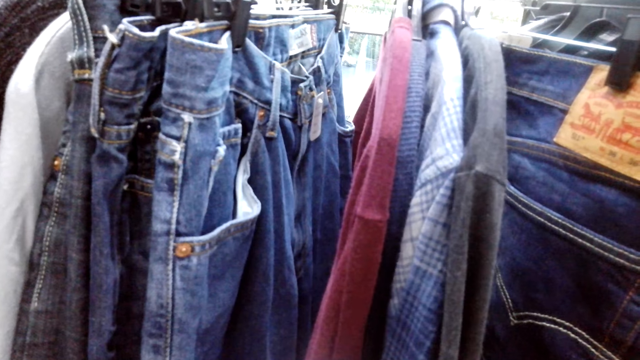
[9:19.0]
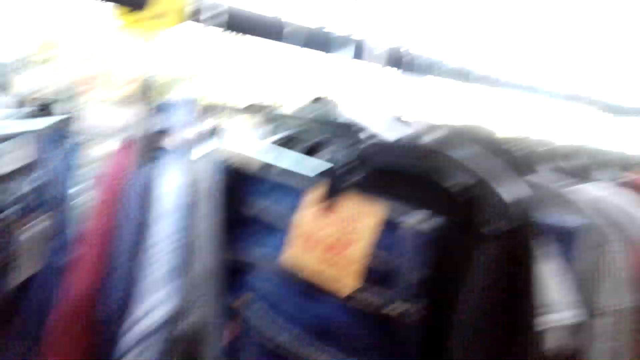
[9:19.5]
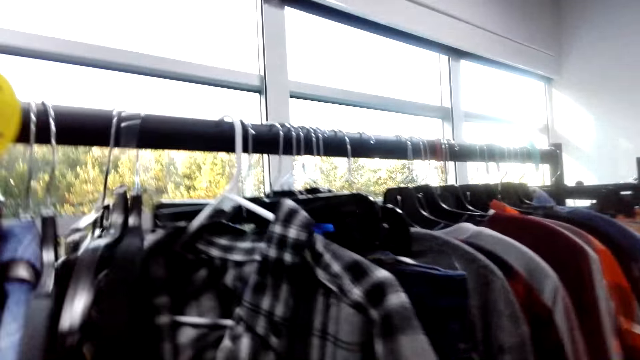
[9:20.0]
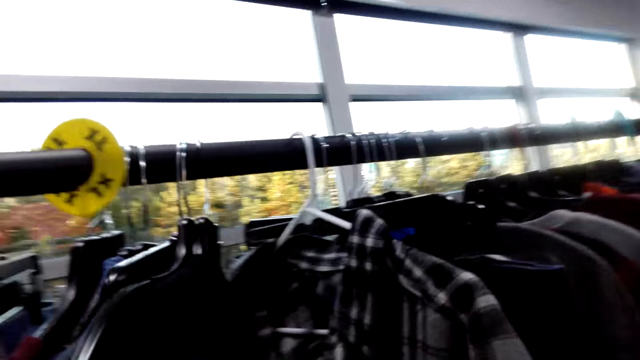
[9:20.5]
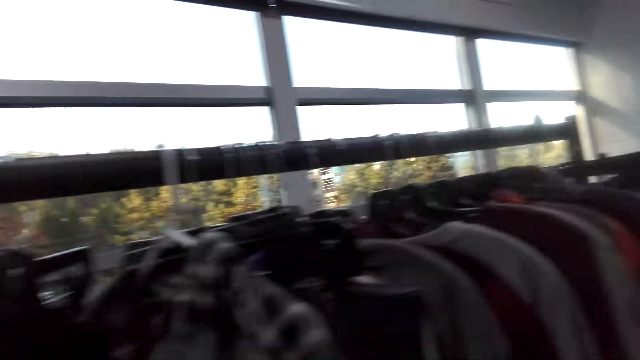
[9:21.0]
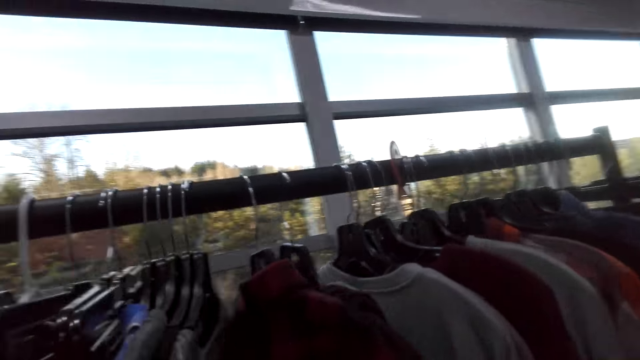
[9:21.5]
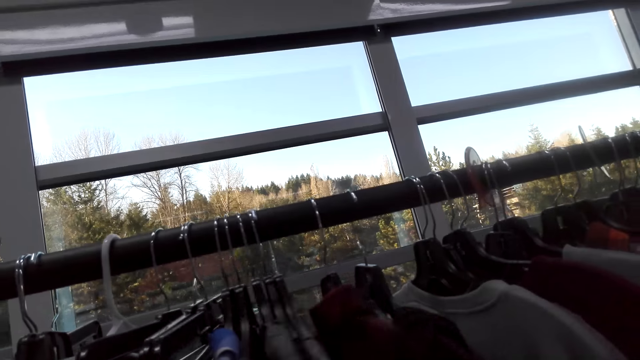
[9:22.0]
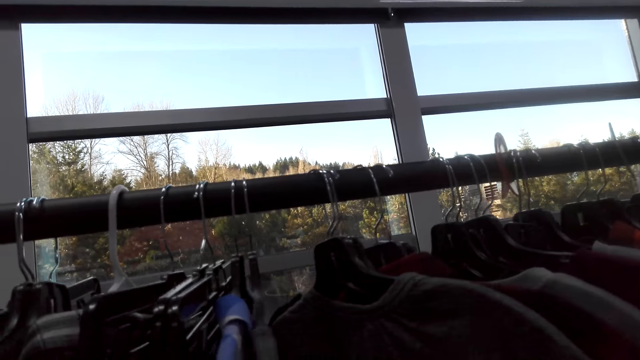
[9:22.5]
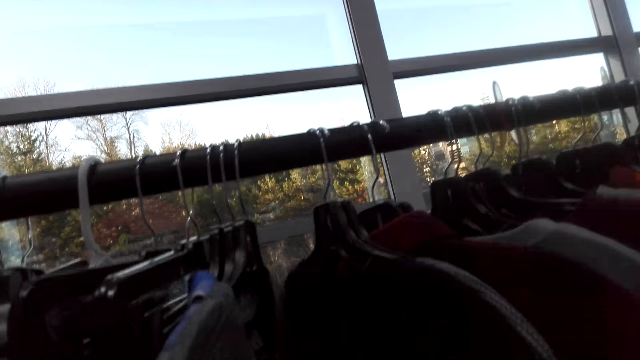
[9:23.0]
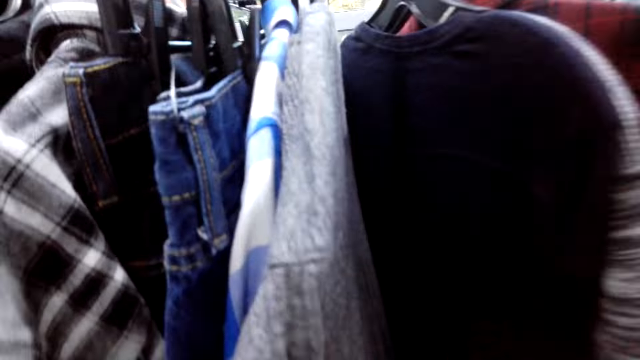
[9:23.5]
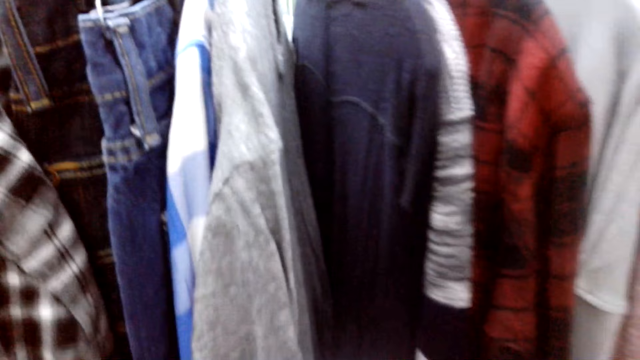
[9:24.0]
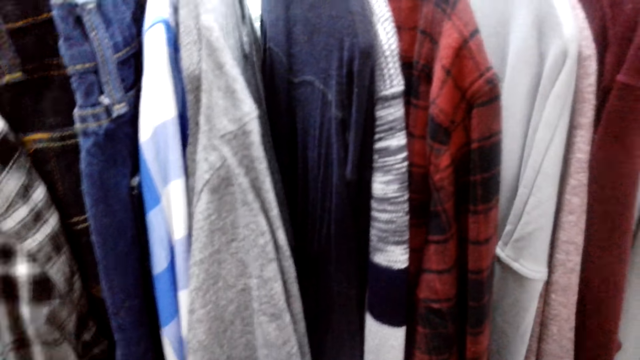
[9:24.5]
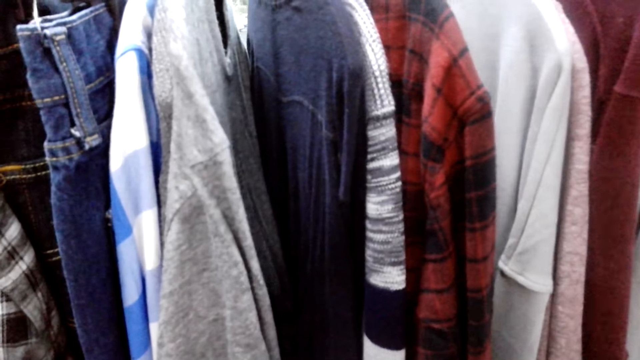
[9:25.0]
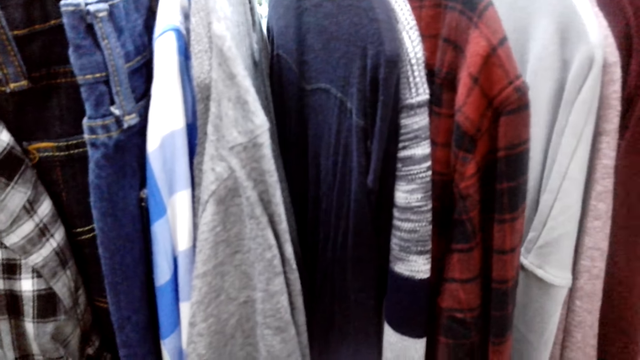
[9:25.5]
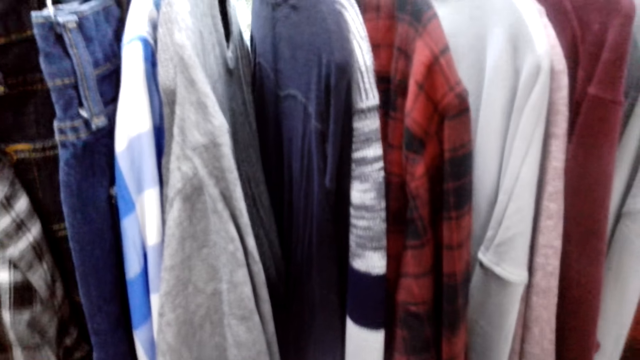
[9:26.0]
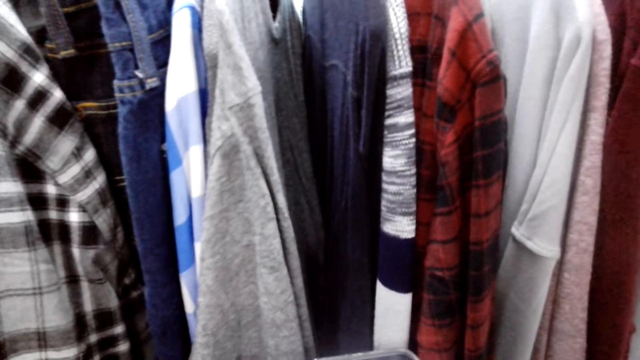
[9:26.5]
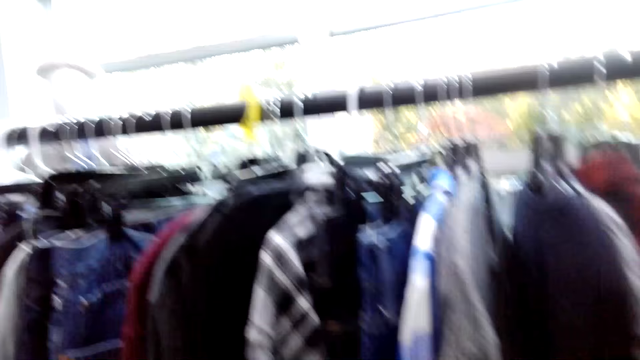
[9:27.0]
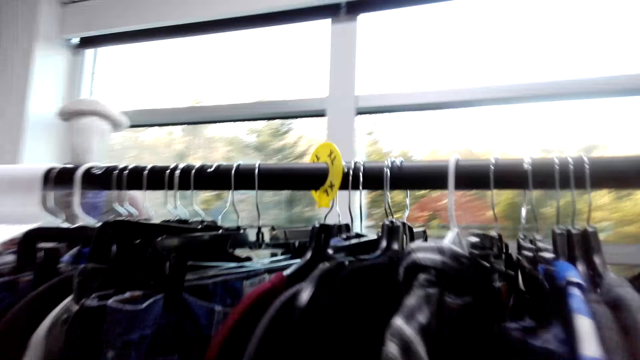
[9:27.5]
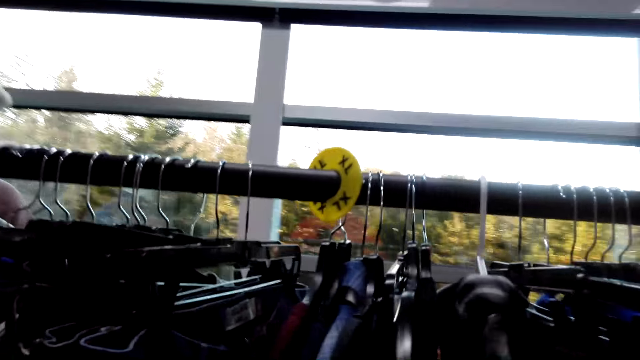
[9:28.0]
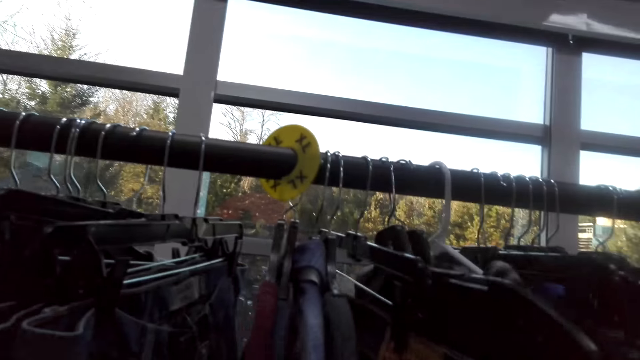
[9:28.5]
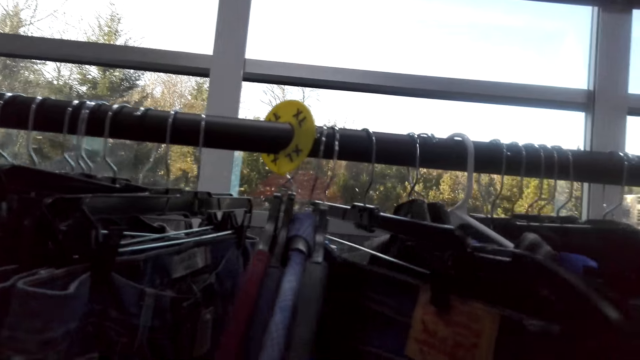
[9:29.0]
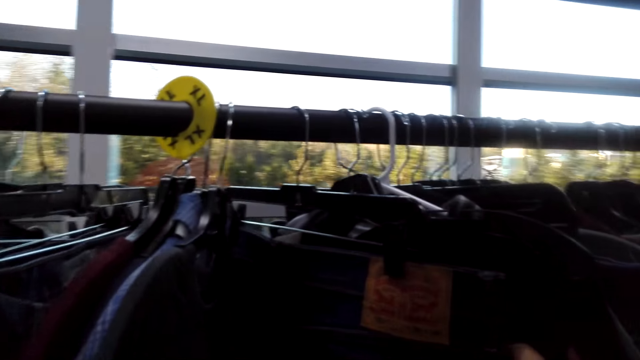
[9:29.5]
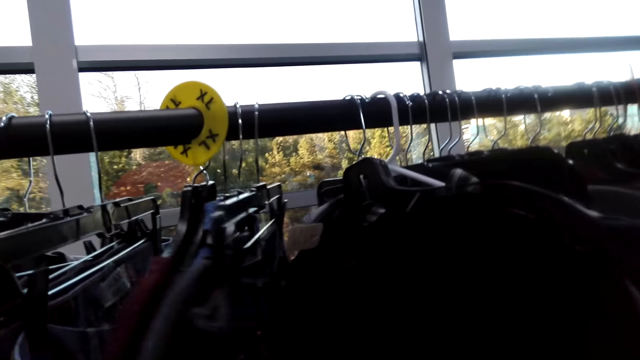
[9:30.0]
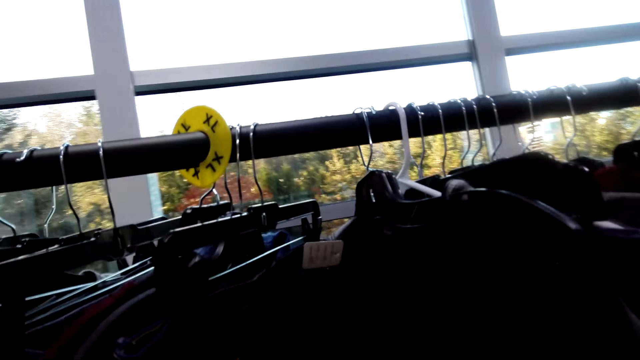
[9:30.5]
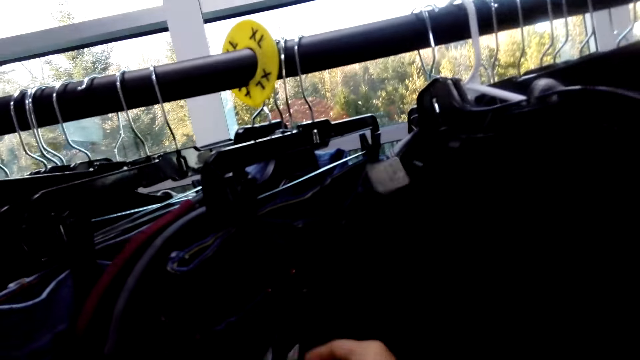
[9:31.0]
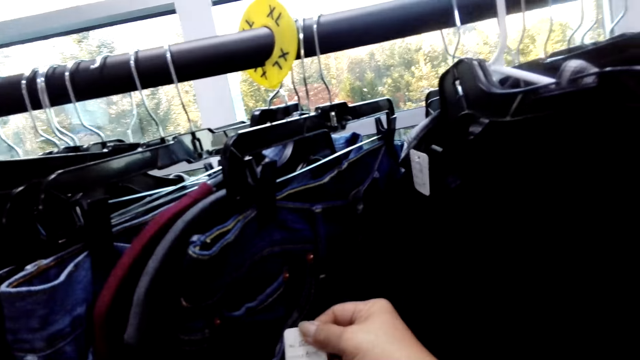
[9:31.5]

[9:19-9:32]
The camera wearer looks through the clothes. They stand. They look through the clothes.

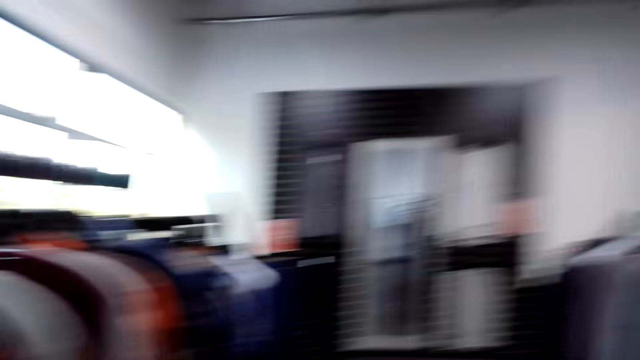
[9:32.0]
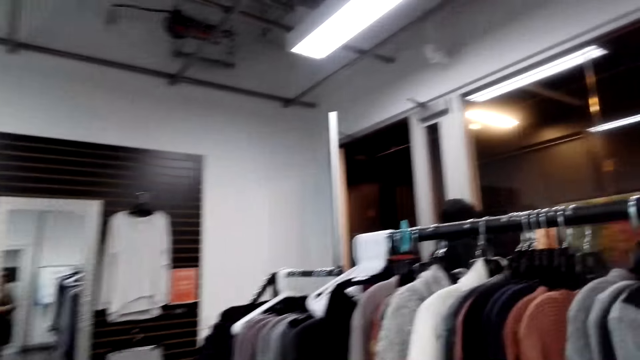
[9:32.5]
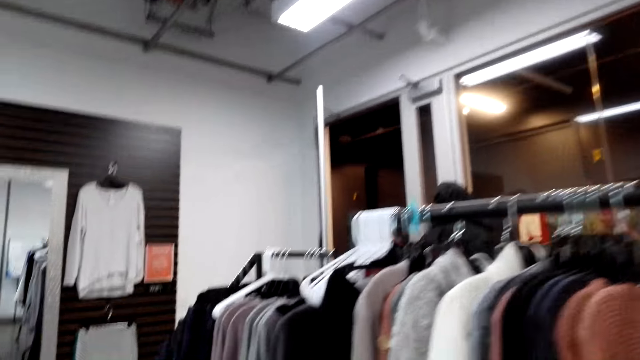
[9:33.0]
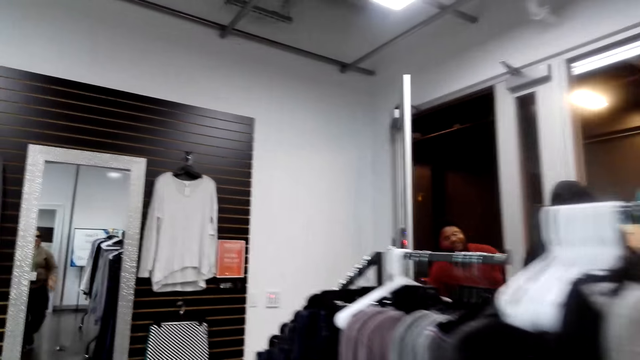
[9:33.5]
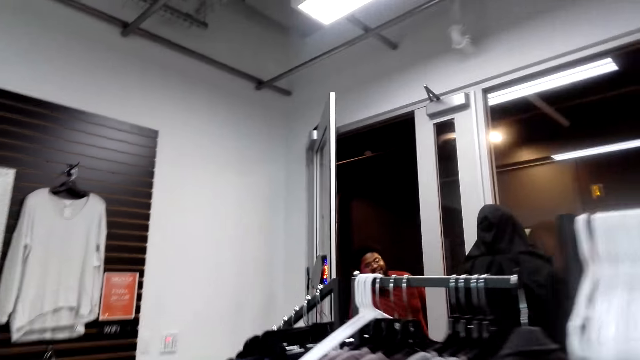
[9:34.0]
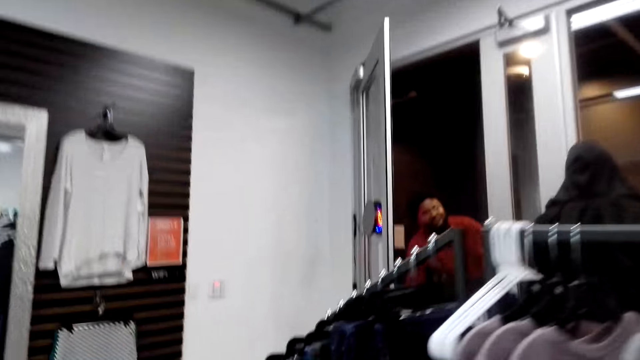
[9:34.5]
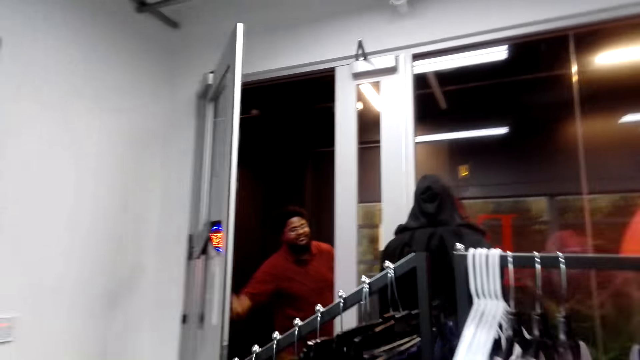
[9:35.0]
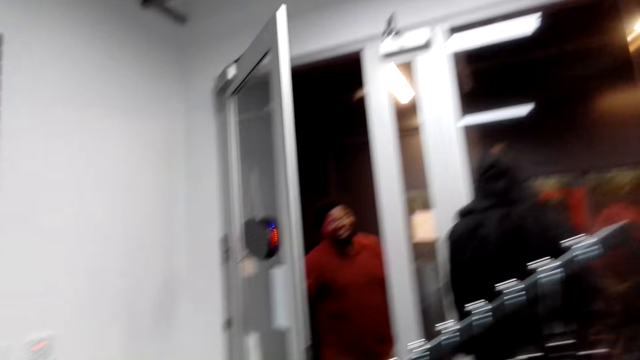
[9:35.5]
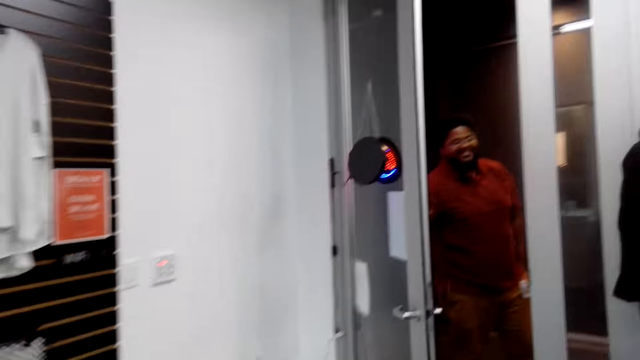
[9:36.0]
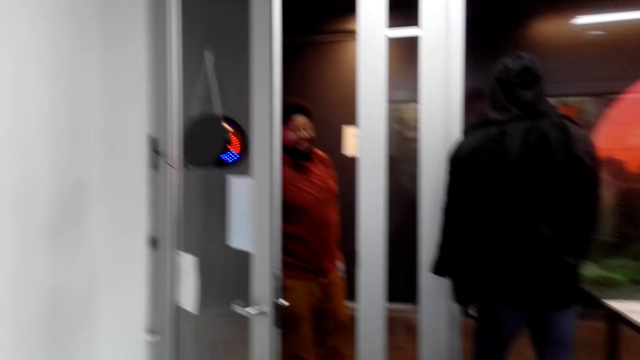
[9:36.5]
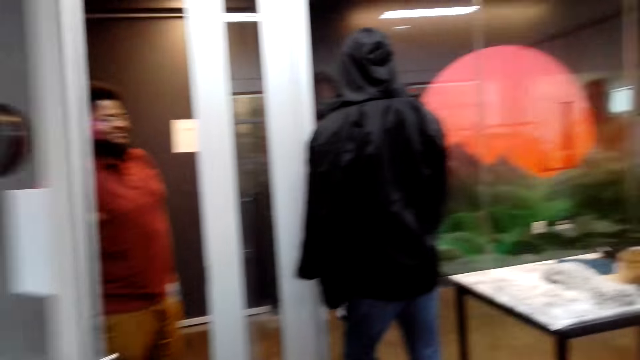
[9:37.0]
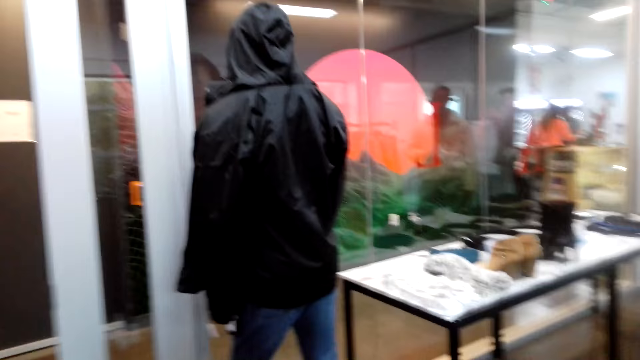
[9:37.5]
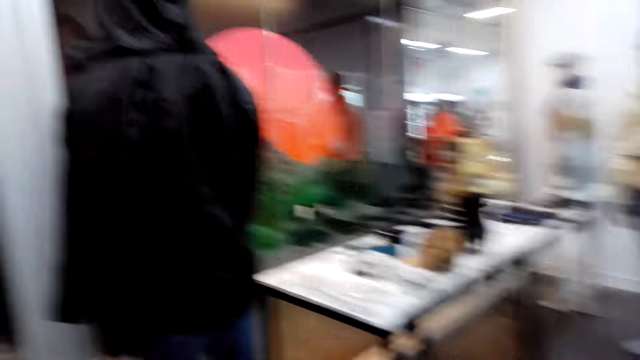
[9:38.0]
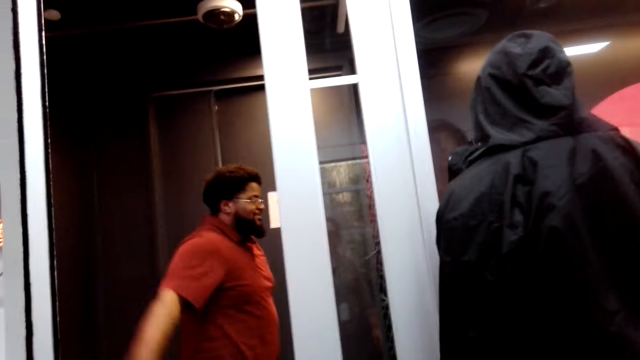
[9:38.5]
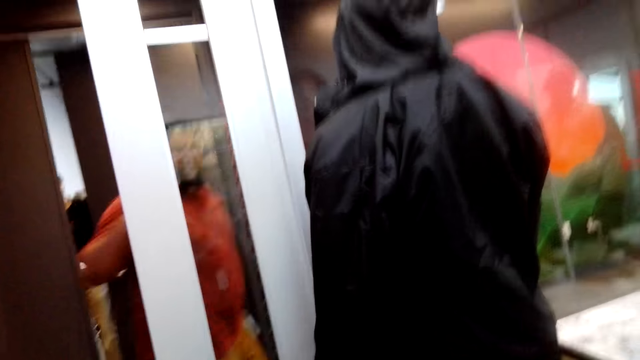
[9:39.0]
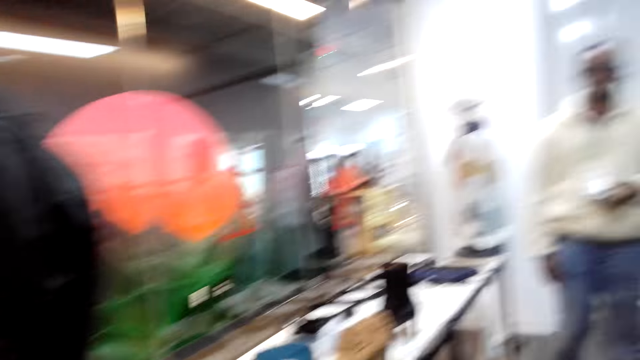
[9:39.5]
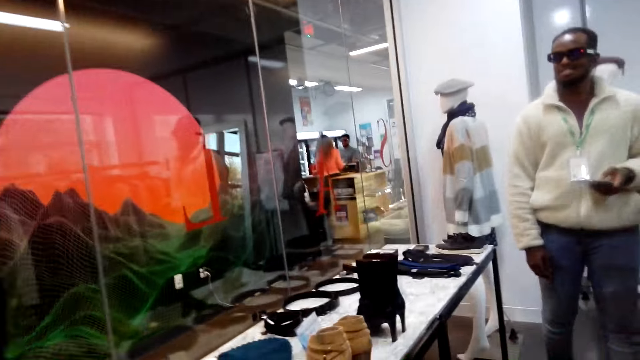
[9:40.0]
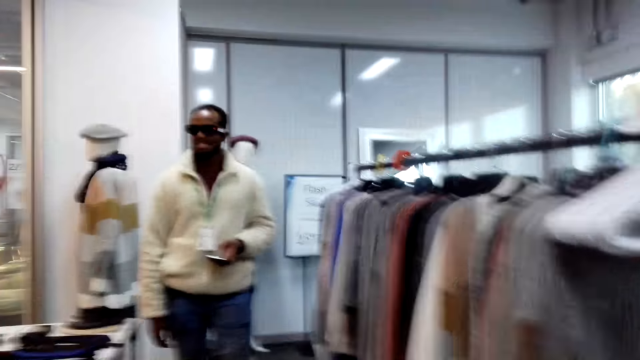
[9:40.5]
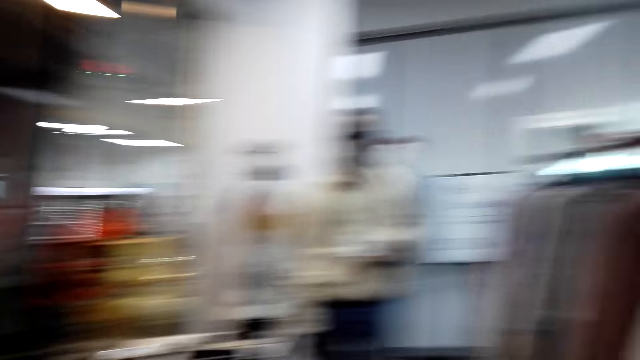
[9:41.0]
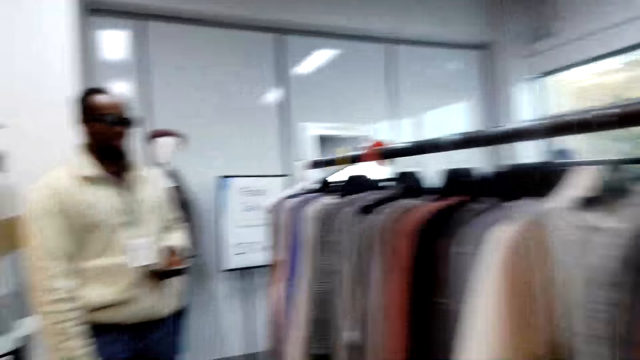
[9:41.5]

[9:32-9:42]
The camera wearer walks. They talk.
